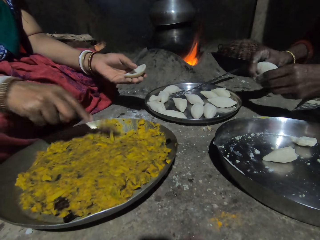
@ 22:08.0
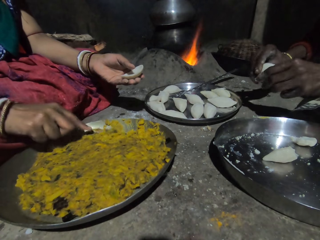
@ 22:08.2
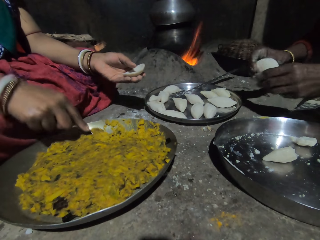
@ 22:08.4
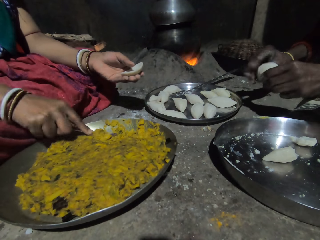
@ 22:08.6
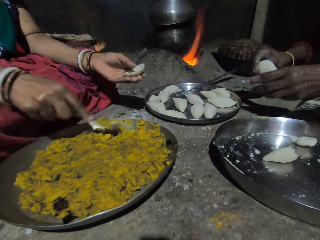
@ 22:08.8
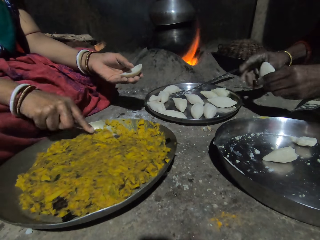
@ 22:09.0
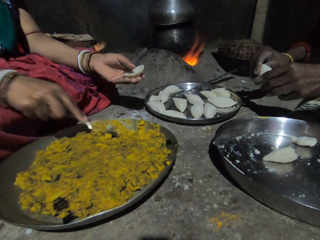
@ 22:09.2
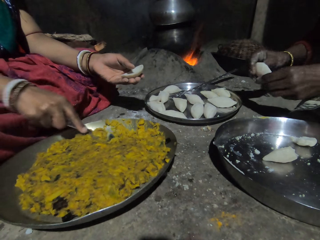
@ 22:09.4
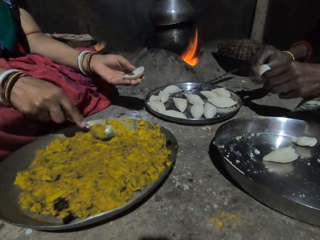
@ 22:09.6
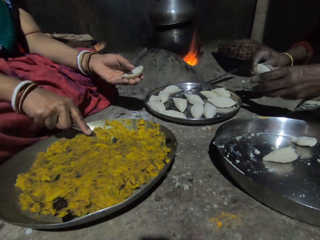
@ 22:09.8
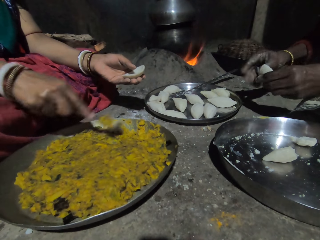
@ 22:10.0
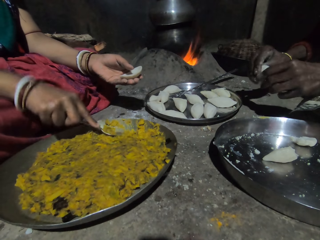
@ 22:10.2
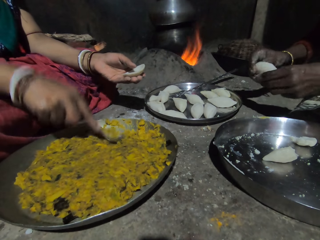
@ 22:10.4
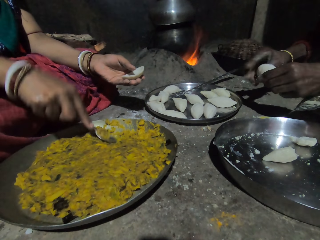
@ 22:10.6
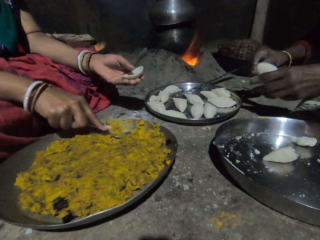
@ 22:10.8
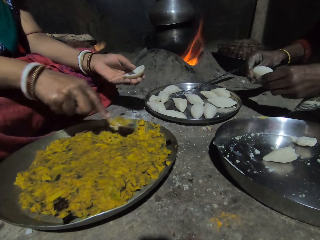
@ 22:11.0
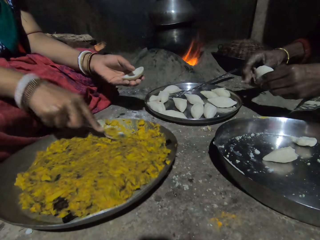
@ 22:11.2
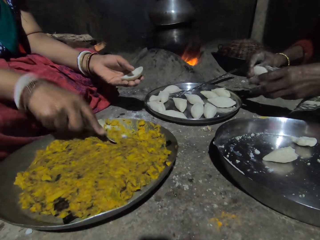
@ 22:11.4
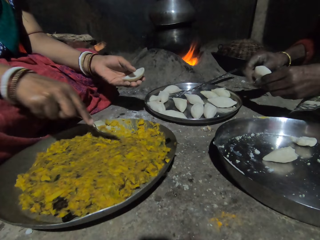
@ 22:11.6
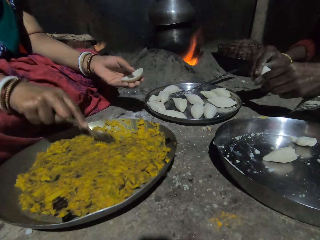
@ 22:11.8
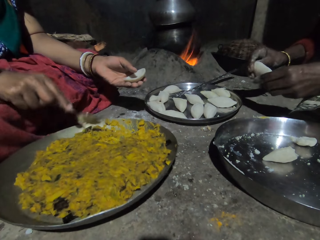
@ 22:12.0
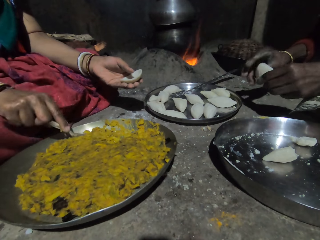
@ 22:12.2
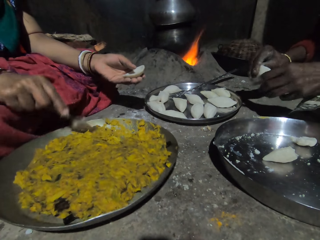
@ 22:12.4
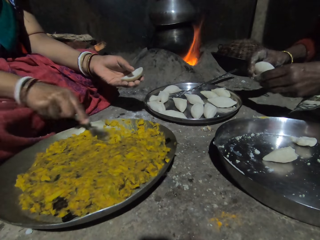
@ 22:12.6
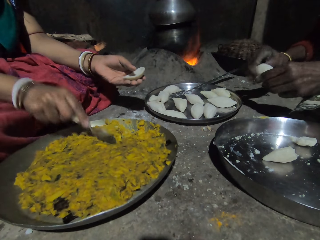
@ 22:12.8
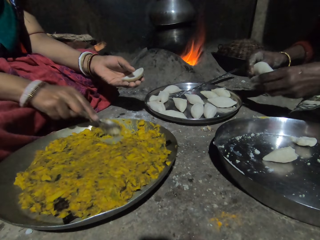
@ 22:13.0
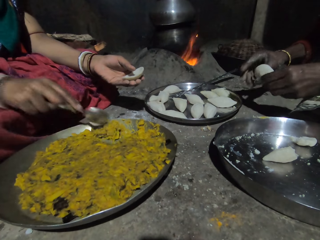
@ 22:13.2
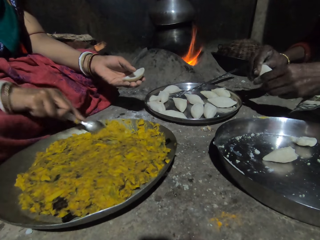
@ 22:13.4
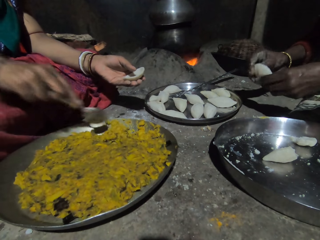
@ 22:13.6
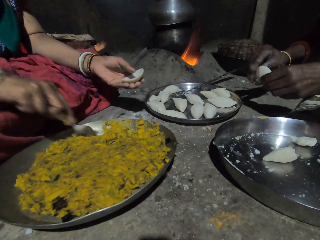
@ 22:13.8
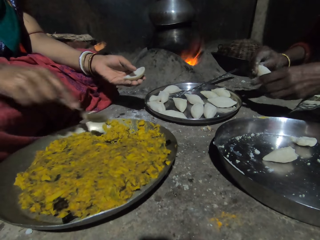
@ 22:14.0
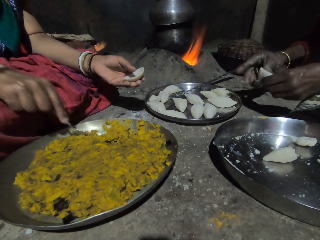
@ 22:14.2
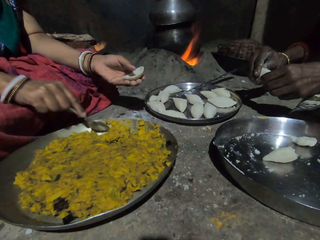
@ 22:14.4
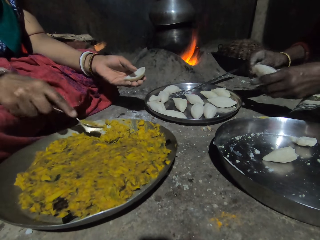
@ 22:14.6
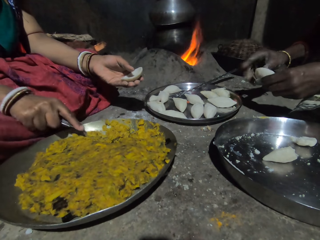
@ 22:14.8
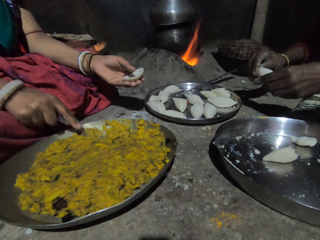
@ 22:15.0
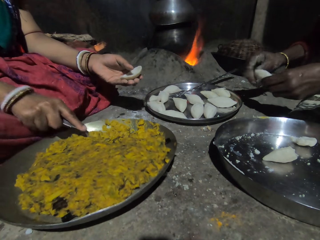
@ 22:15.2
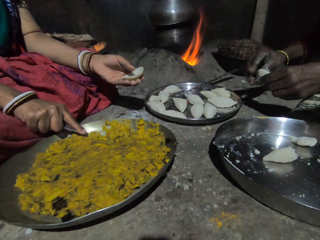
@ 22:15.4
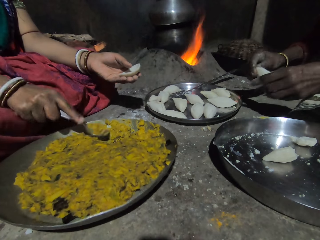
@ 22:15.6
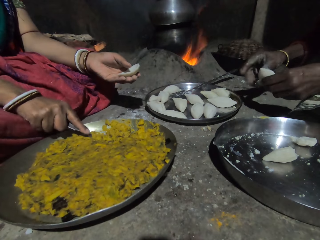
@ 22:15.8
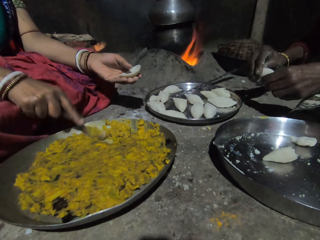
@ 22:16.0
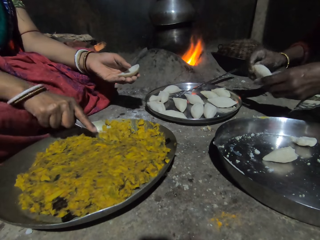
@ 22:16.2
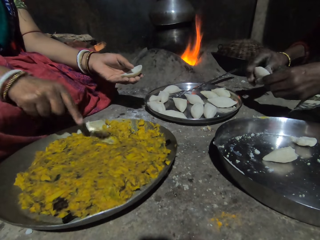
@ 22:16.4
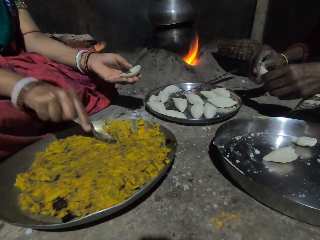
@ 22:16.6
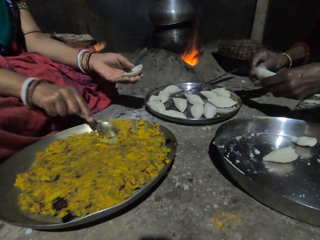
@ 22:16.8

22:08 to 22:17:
The camera wearer talks to a person. The person shapes the dough in a concave shape.

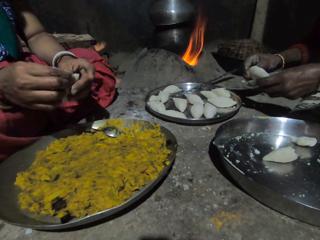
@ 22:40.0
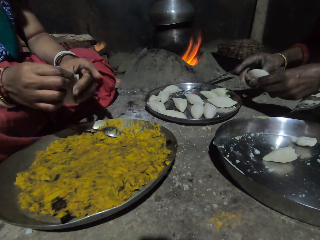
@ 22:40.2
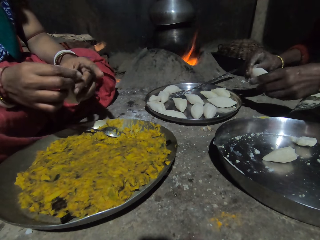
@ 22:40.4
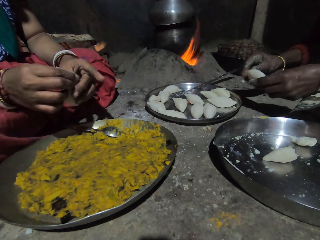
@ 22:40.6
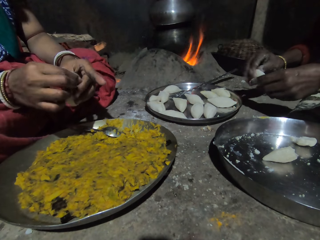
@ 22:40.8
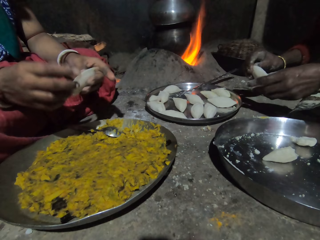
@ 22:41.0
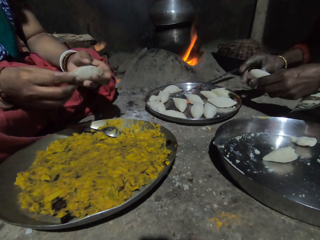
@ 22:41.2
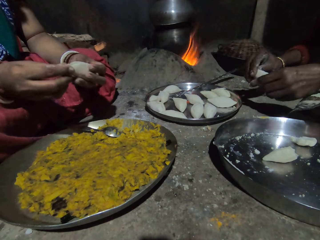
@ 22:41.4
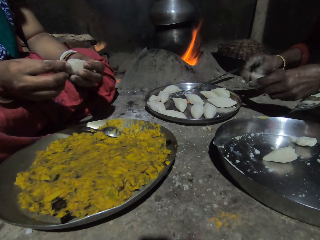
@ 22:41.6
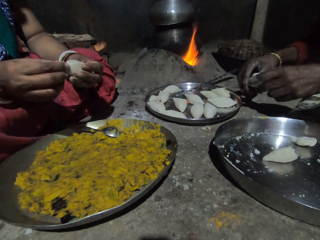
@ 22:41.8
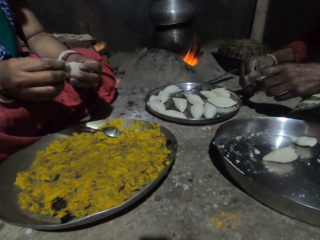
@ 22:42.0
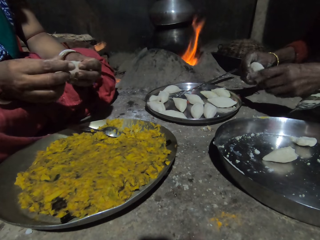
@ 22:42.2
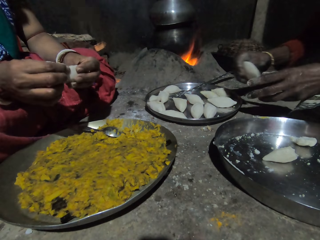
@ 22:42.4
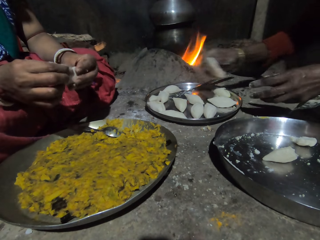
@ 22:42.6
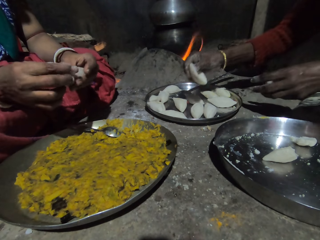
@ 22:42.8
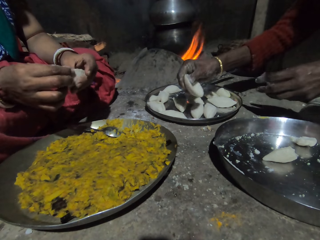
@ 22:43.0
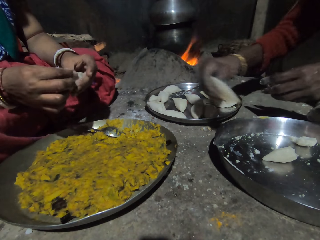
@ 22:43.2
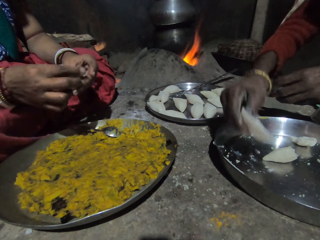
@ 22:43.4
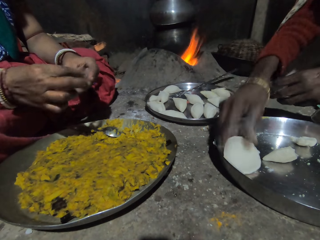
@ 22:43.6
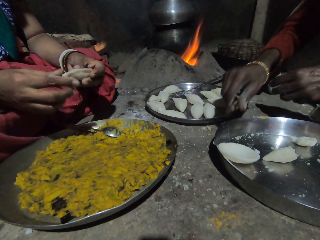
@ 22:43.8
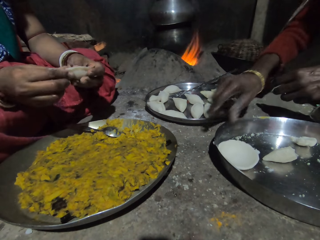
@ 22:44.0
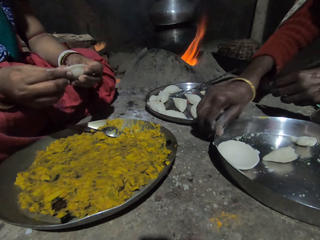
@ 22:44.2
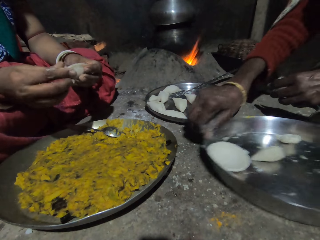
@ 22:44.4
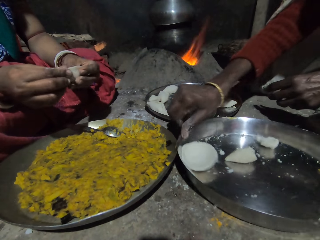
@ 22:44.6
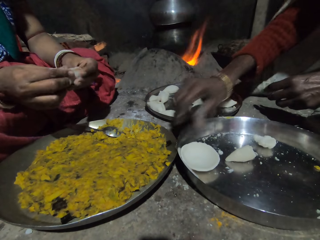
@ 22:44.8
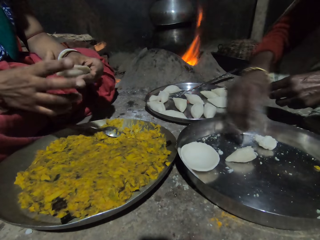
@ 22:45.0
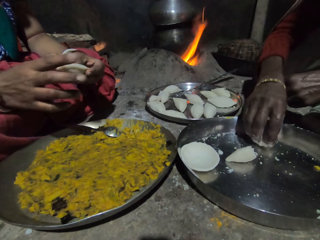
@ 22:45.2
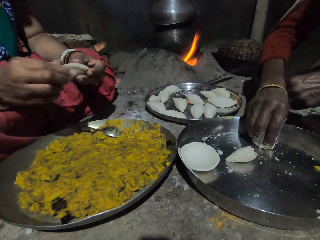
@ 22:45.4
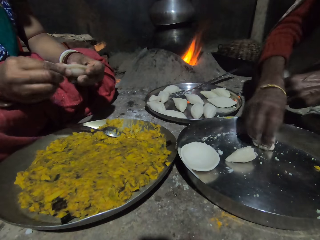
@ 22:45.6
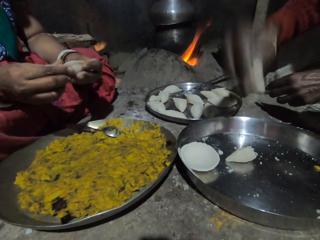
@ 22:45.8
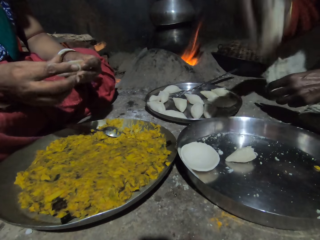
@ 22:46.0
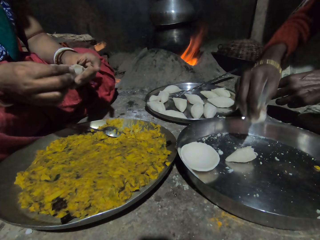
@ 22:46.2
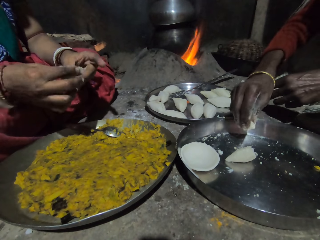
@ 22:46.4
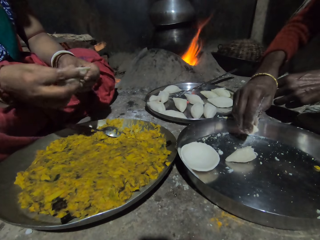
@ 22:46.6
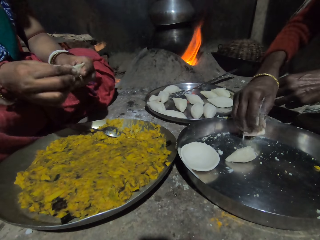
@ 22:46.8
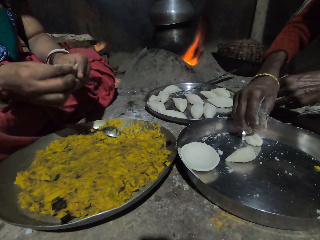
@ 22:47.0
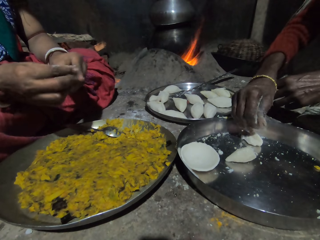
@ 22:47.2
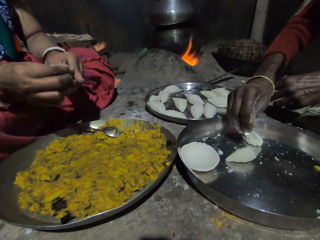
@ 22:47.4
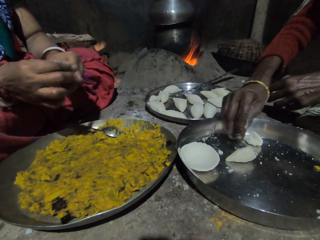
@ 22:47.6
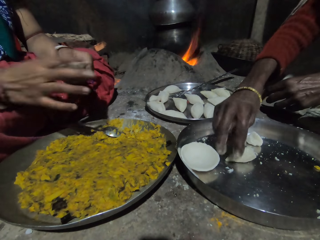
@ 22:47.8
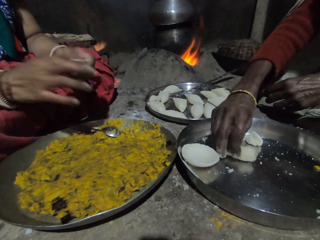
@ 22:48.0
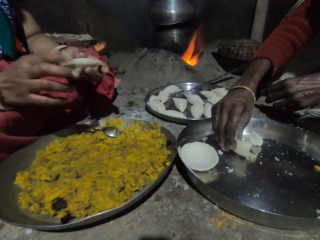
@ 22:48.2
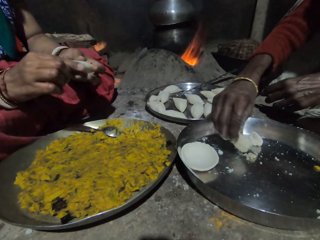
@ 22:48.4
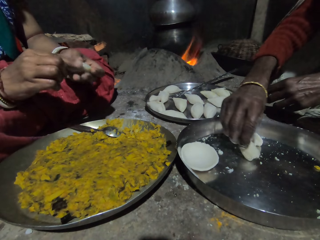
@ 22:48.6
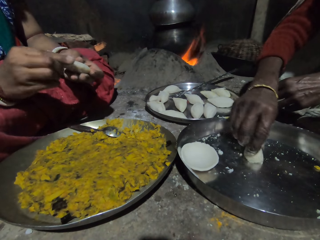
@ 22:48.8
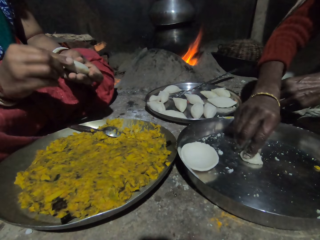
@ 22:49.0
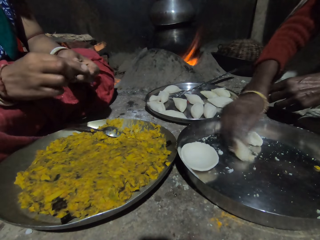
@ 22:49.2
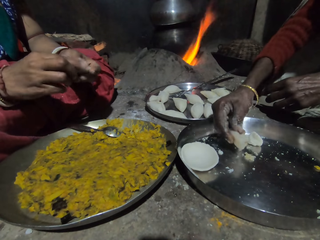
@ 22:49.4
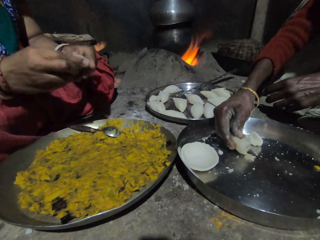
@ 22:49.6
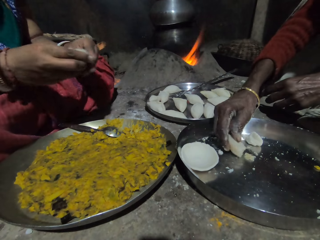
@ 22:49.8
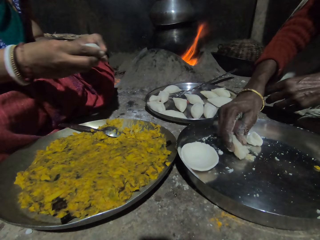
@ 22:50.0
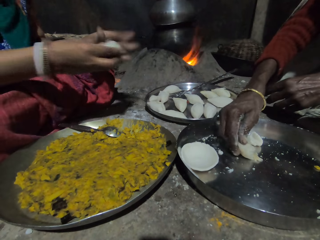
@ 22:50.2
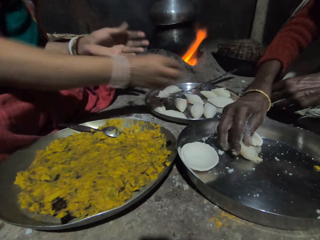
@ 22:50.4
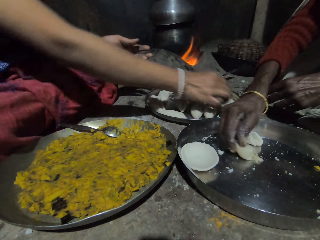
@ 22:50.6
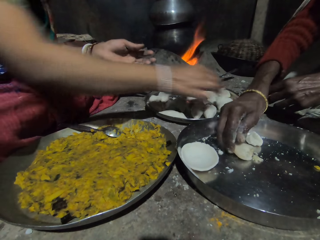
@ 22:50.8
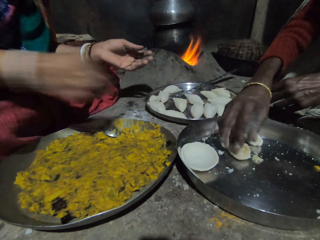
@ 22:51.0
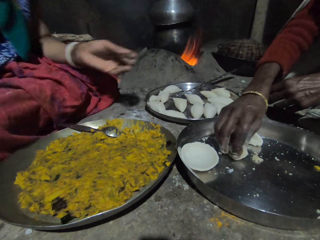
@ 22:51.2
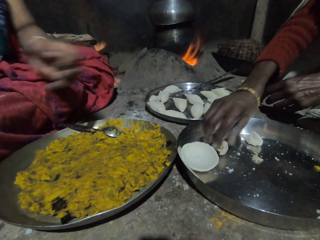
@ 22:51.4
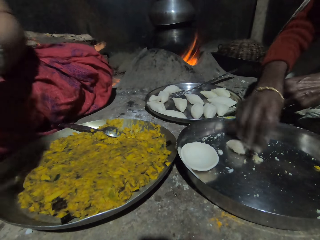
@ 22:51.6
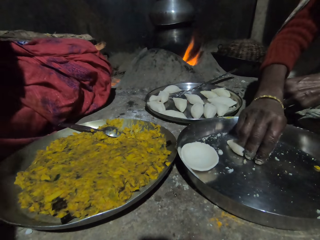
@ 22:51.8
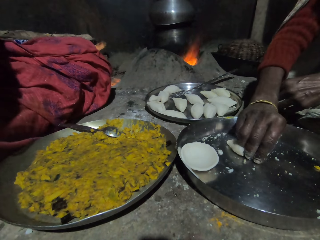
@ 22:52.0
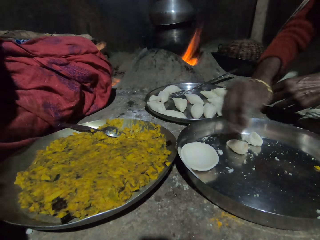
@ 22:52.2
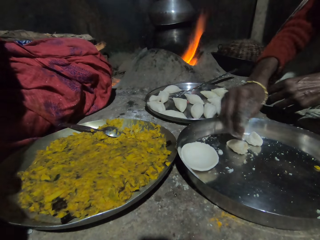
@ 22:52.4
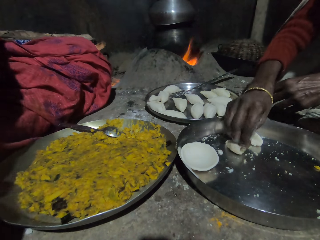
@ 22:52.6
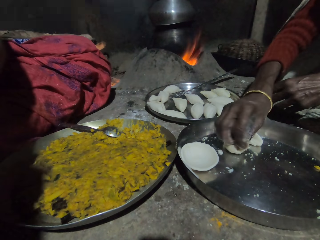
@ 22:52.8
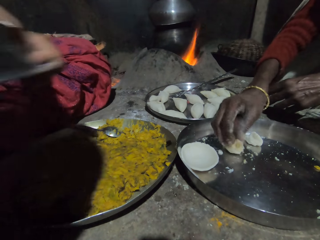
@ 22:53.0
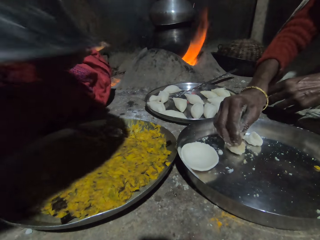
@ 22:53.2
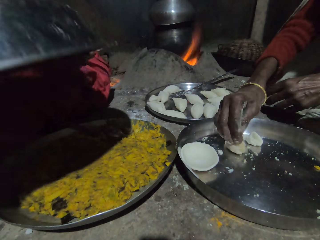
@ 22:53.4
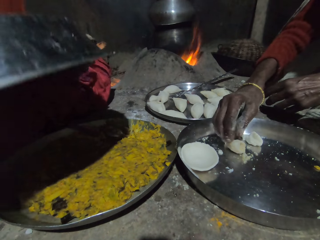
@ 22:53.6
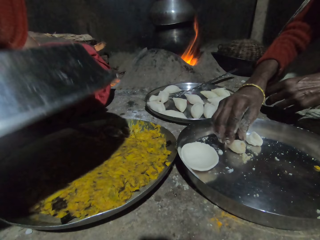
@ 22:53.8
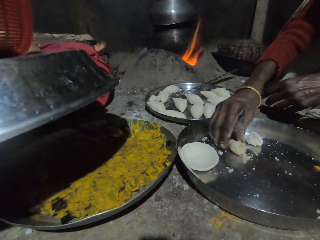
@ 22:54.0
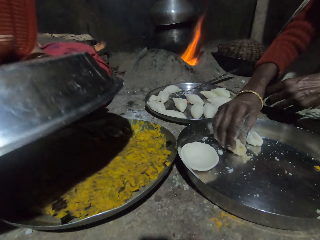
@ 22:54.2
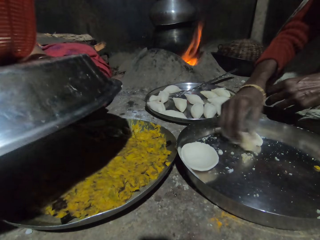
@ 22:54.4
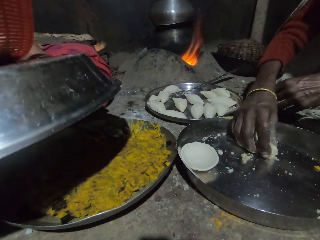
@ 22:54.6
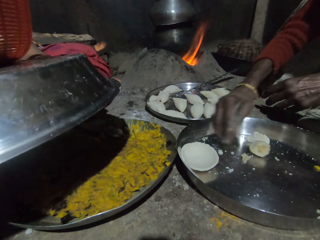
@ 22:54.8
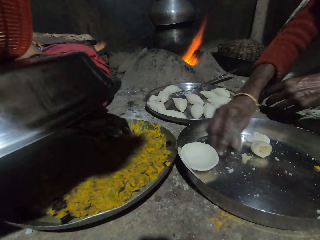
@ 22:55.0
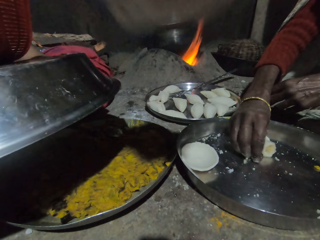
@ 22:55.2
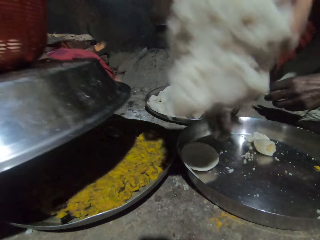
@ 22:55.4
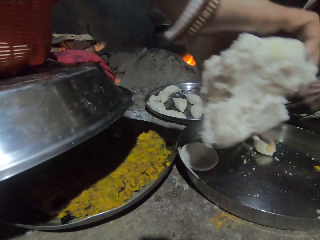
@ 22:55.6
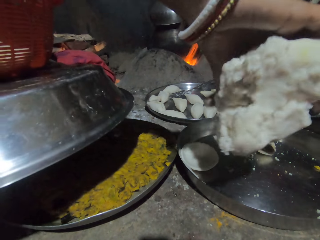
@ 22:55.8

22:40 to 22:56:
A person shapes dough in a concave shape. The person drops the concave shaped dough on the tray. The person pulls the tray. A woman picks the piece of ugali. Another person molds the doughs in the tray. The woman puts the piece of ugali in the tray. The woman picks the piece of ugali and presses the piece of ugali on the tray. The camera wearer puts the piece of ugali on the metal tray. The woman picks the pieces of ugali. The camera wearer lifts the utensils and holds the basin.
